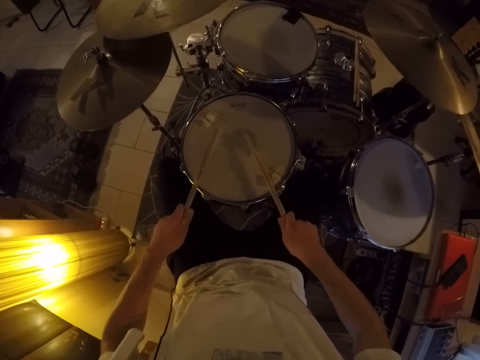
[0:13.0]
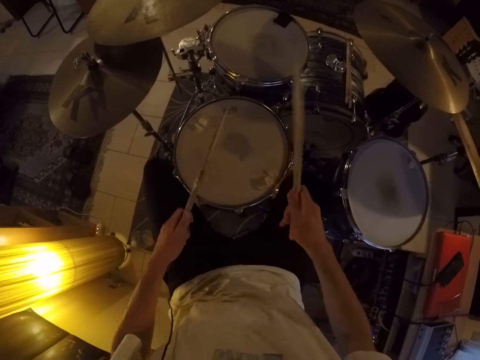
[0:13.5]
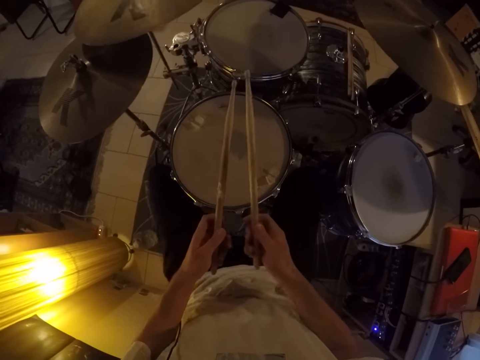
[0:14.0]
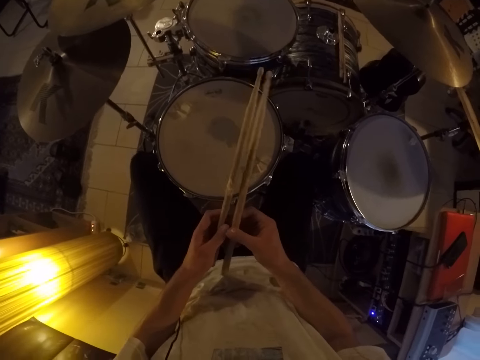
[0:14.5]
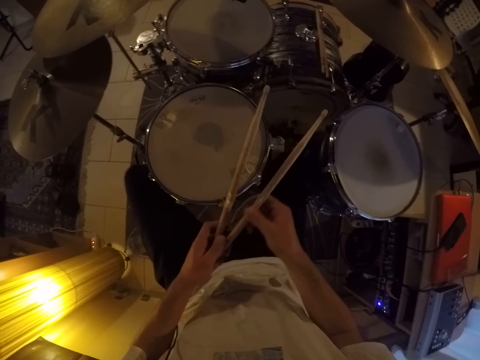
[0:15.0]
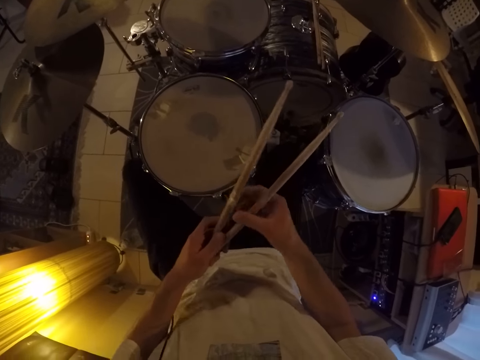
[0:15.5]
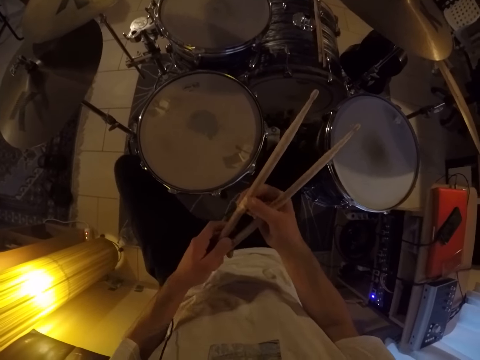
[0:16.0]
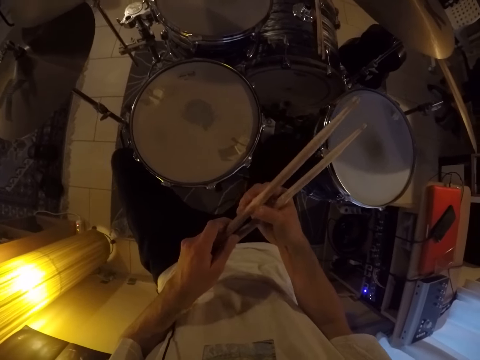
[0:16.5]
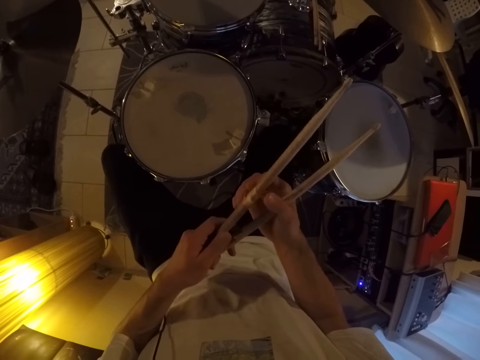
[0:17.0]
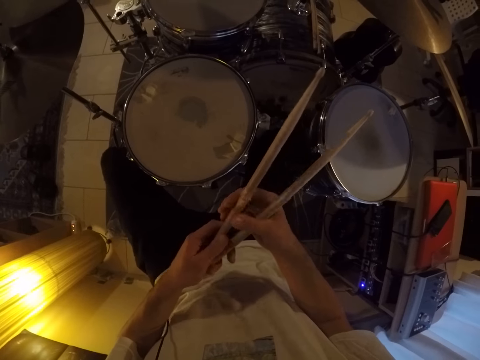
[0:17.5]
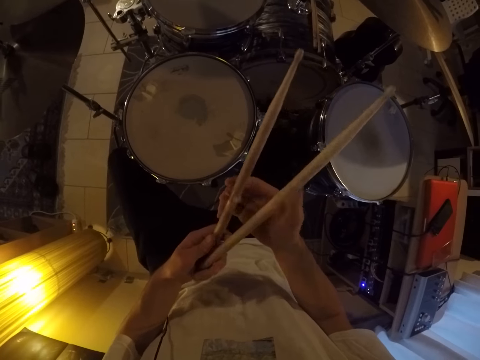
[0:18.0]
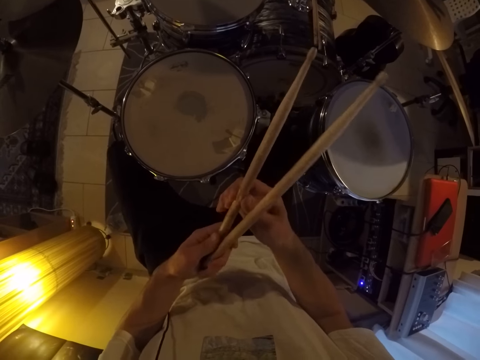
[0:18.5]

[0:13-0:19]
The camera wearer holds the drumsticks with both hands. They look at the drumsticks. They shake the legs. They adjust the drumstick with the right hand.

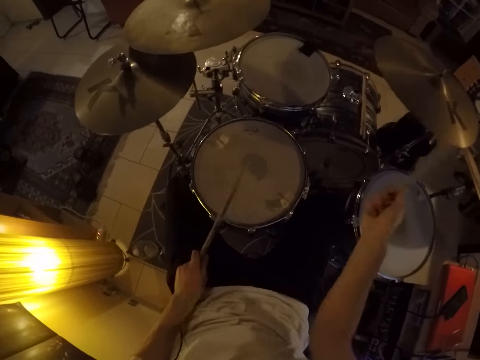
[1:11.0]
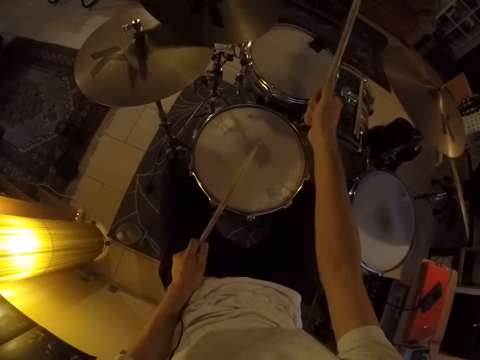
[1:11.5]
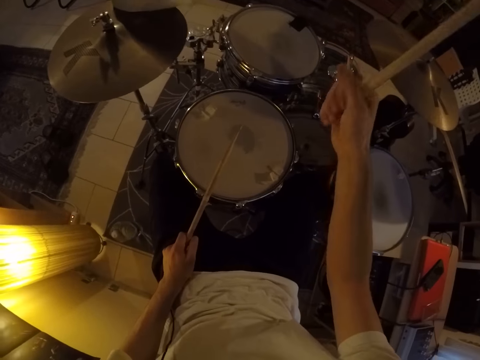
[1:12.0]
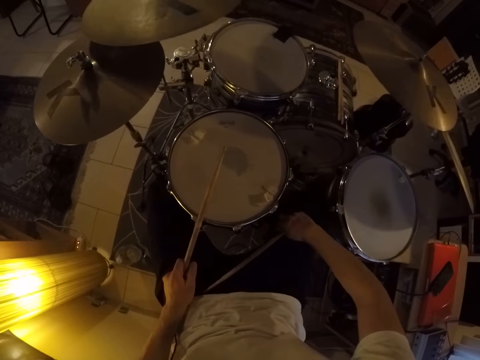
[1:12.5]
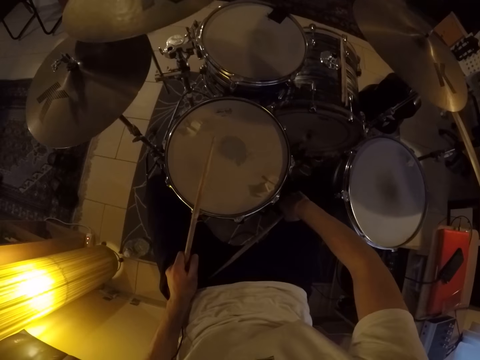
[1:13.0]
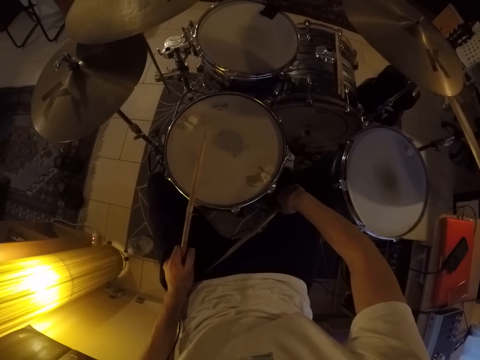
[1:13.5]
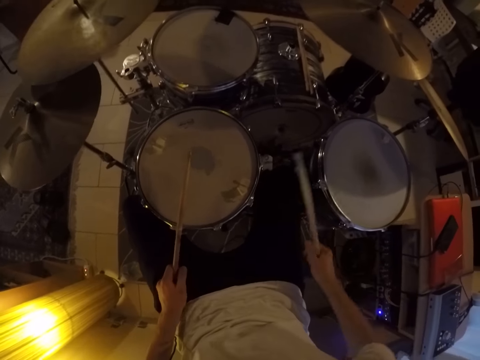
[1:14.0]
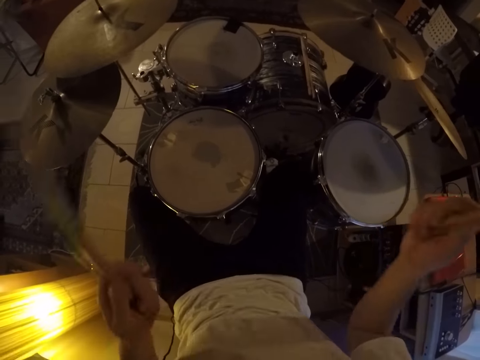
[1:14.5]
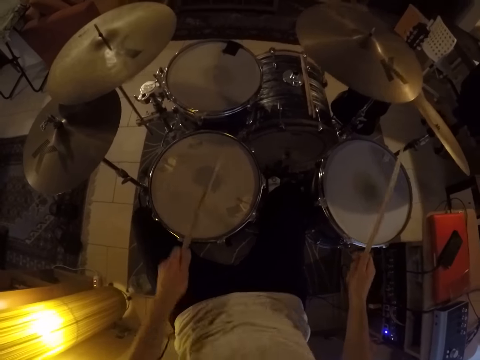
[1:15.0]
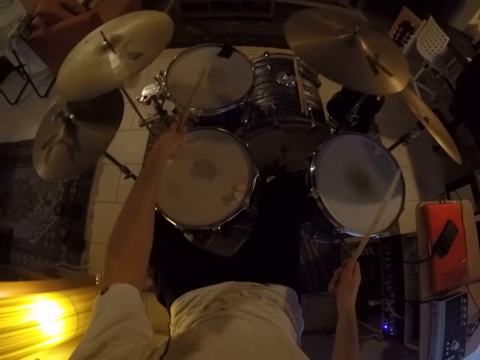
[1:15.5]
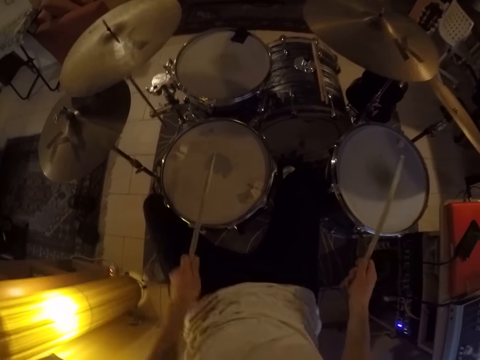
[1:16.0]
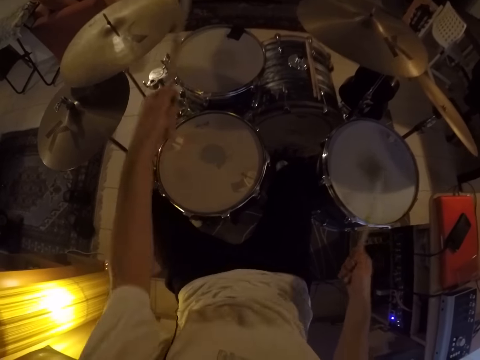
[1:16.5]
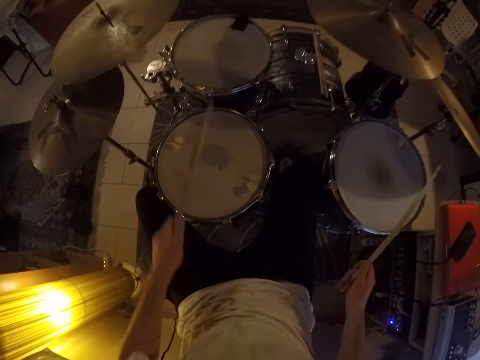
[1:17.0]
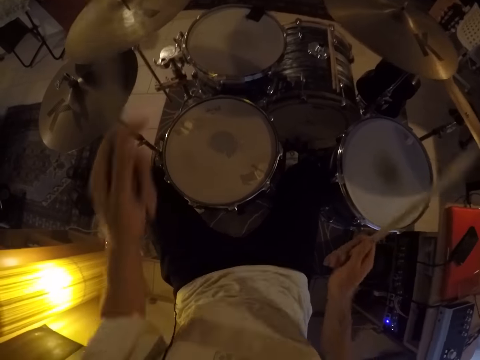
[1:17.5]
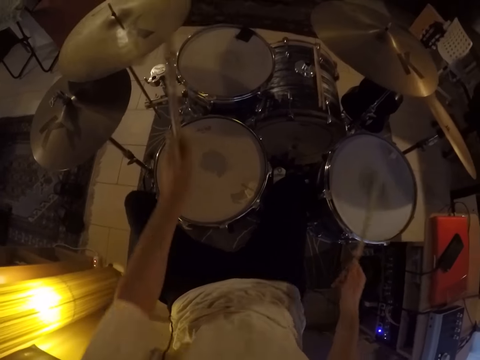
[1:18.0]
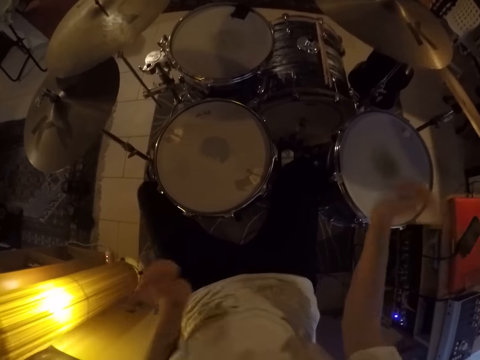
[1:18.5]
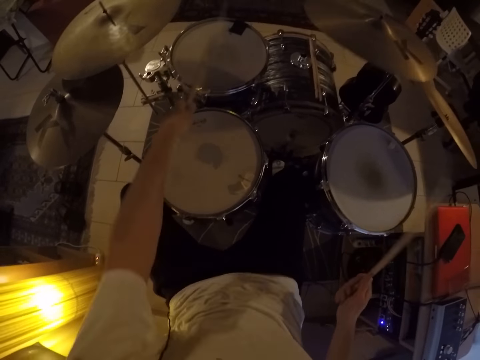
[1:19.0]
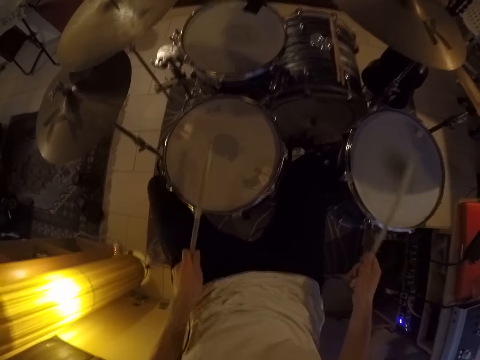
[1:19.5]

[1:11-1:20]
The camera wearer scratches his right leg with his right hand. He plays the drum set with the drumsticks in both hands.

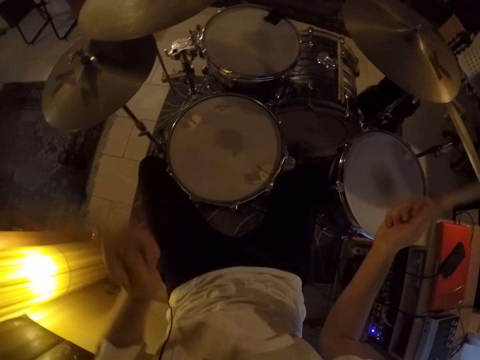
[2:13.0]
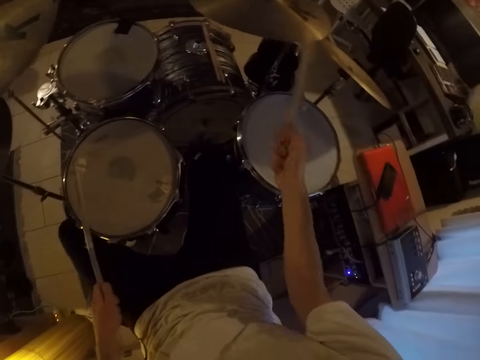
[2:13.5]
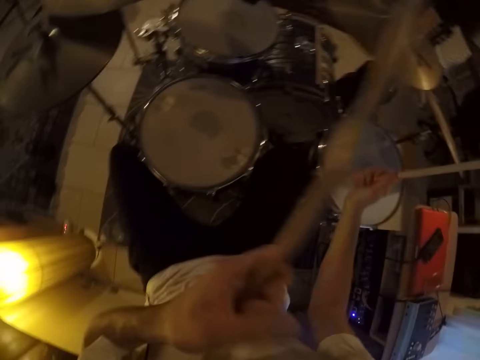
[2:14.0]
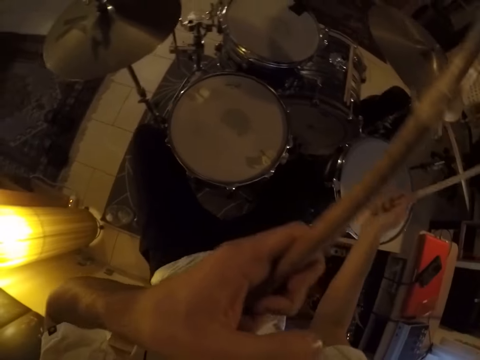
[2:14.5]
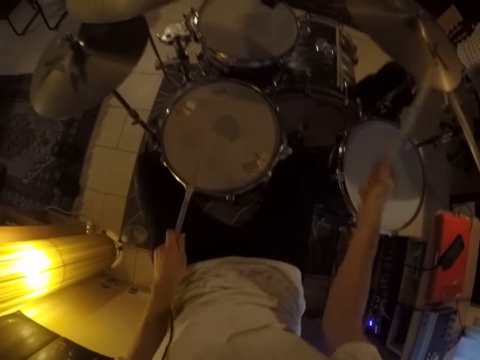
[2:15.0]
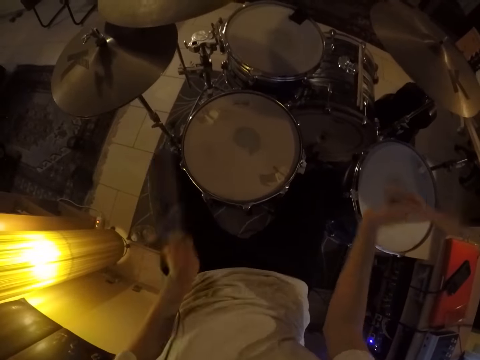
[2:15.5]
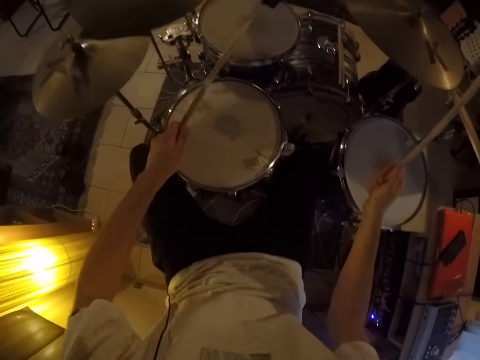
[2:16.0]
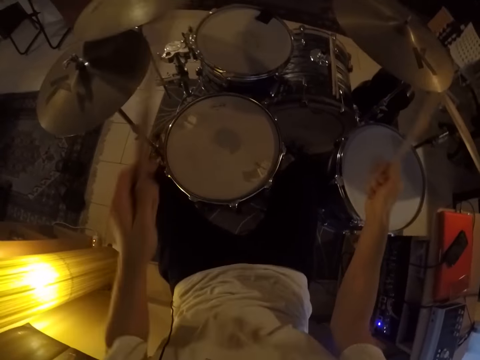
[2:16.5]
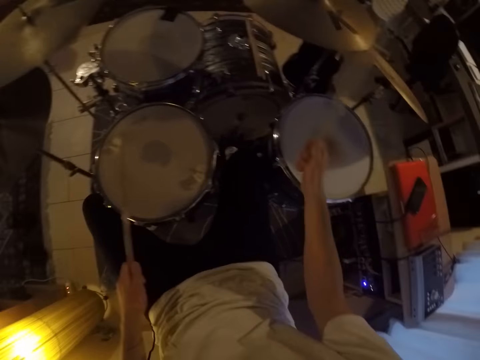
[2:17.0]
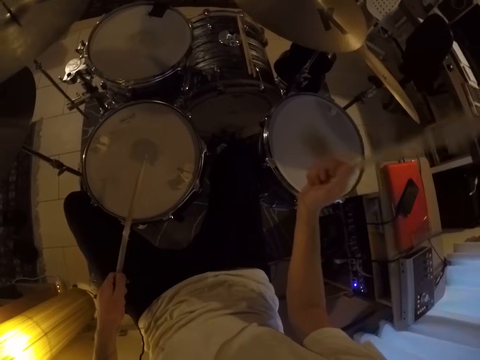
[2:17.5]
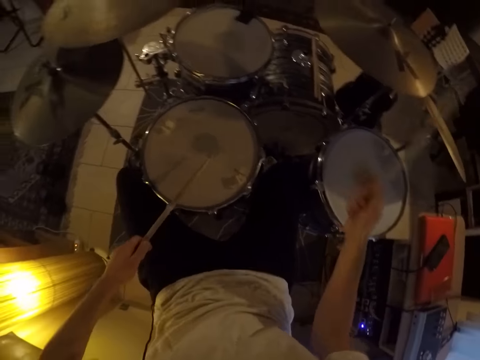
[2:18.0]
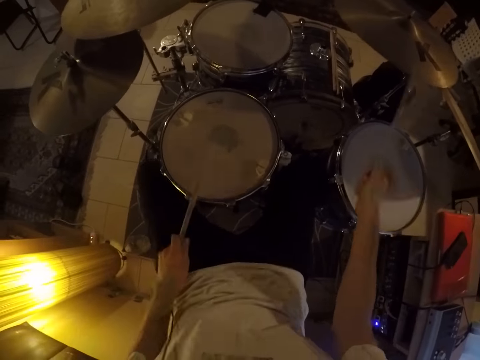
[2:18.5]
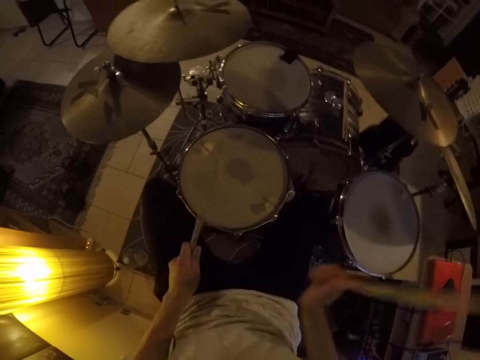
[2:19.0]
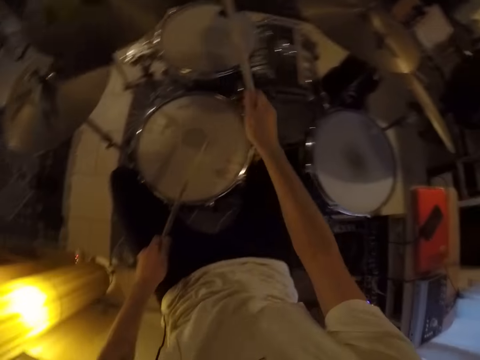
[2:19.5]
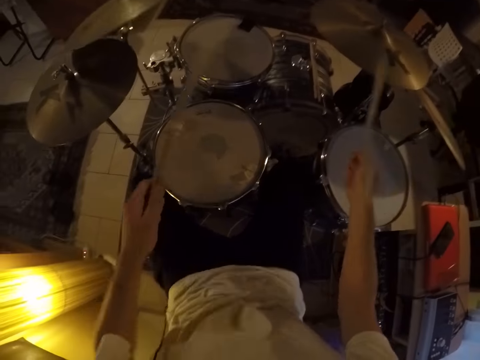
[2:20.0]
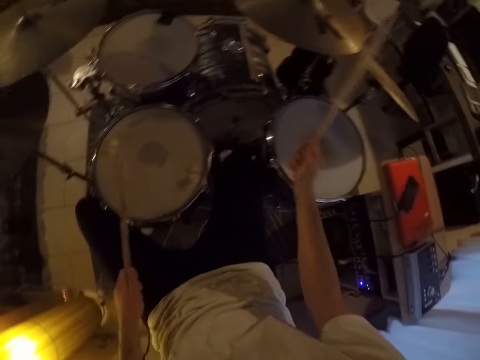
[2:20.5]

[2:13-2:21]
The camera wearer touches the face with the left hand. They play the drums with the drumsticks.

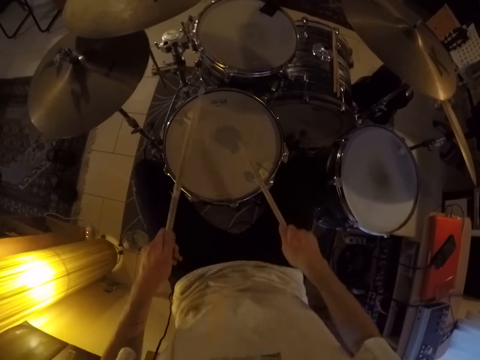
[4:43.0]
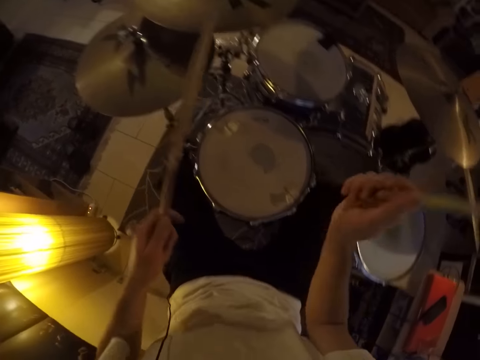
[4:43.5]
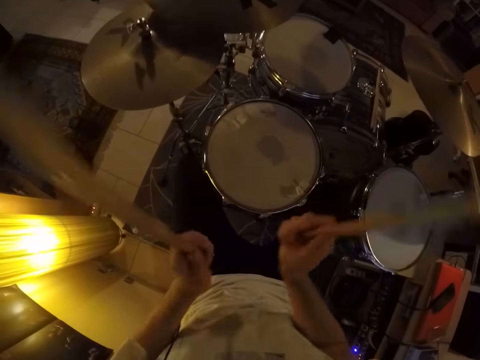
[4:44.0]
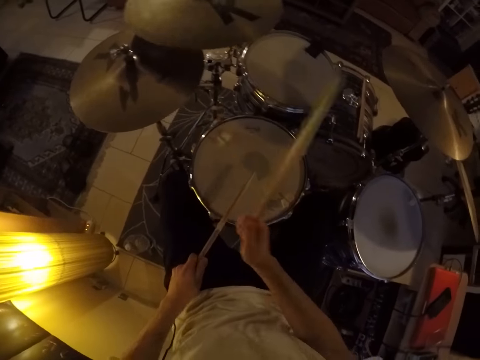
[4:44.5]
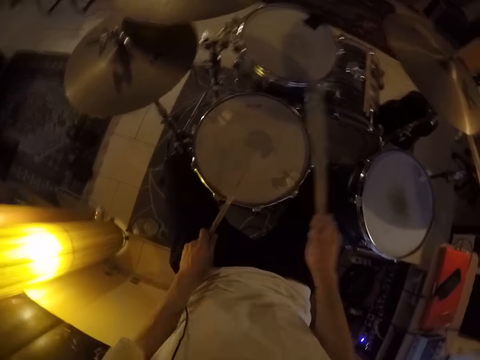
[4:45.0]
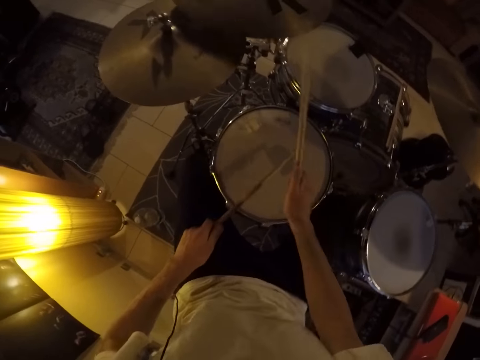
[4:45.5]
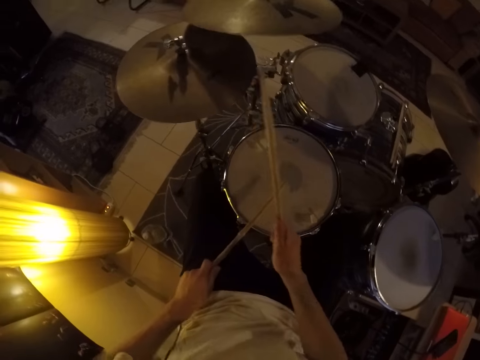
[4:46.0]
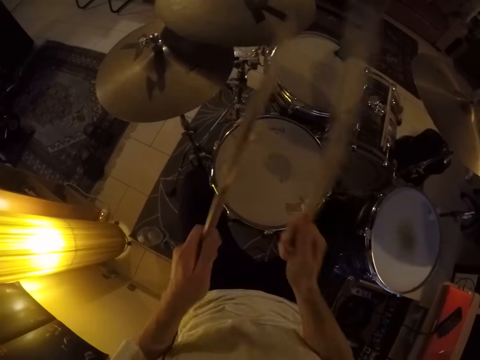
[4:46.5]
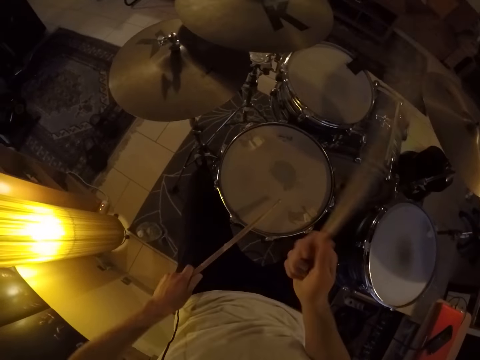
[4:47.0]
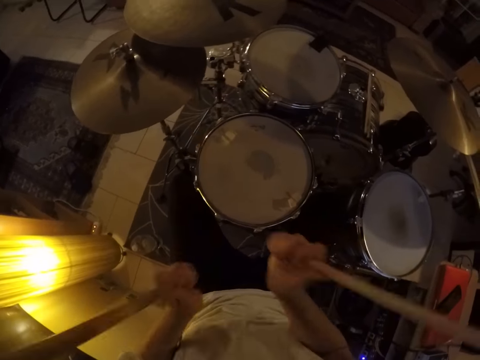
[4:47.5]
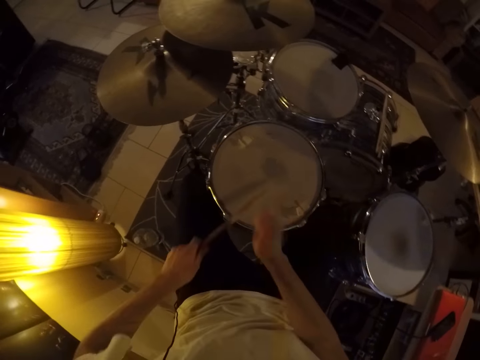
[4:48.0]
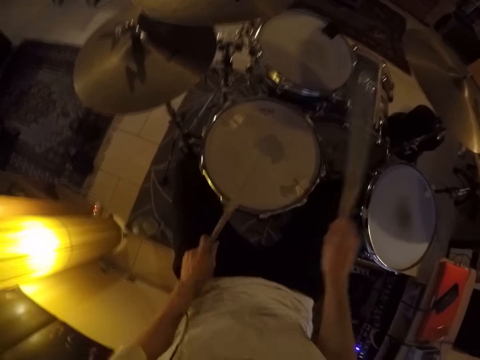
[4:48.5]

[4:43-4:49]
The camera wearer plays the drum set.
